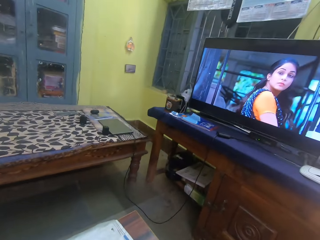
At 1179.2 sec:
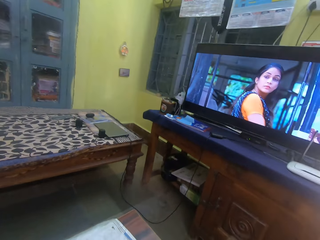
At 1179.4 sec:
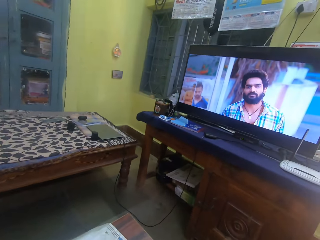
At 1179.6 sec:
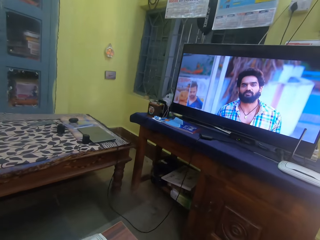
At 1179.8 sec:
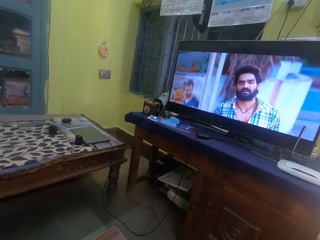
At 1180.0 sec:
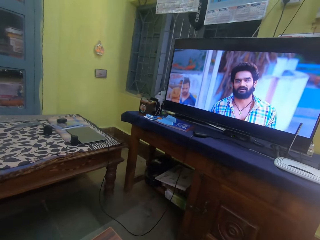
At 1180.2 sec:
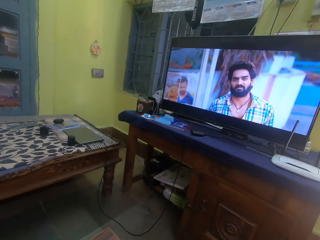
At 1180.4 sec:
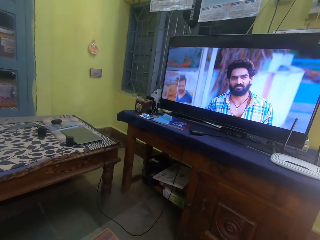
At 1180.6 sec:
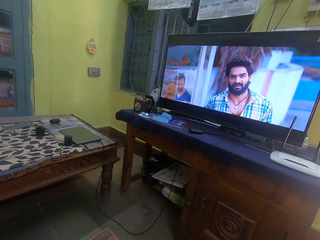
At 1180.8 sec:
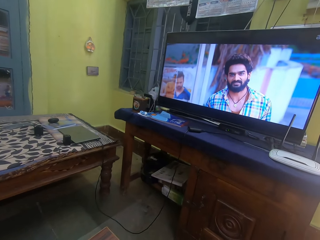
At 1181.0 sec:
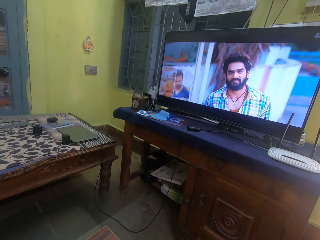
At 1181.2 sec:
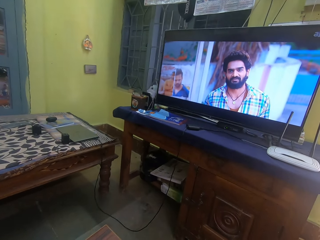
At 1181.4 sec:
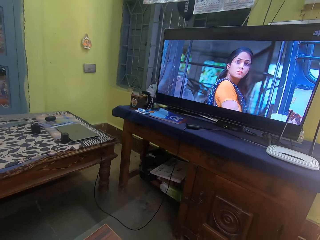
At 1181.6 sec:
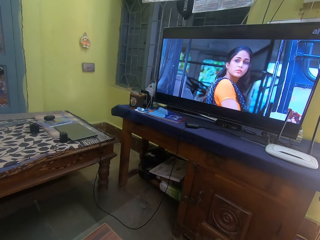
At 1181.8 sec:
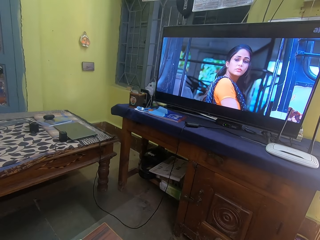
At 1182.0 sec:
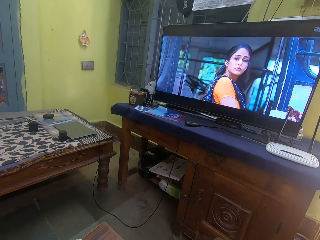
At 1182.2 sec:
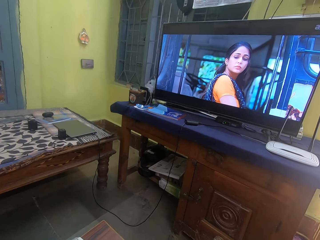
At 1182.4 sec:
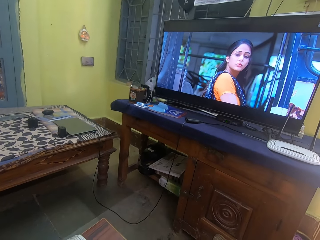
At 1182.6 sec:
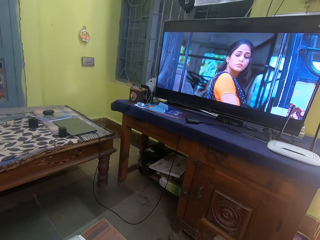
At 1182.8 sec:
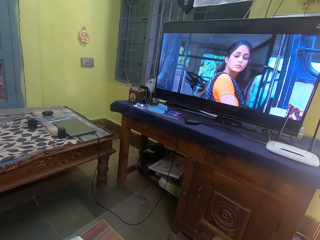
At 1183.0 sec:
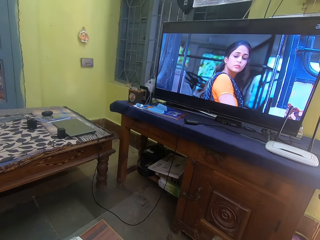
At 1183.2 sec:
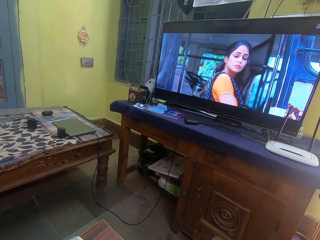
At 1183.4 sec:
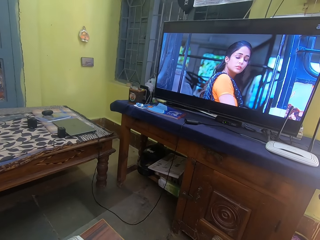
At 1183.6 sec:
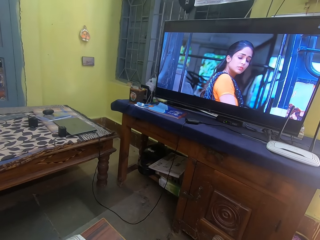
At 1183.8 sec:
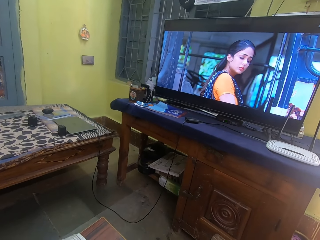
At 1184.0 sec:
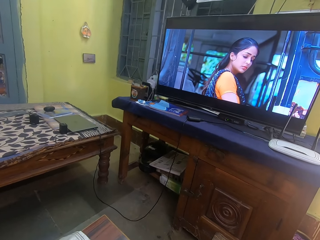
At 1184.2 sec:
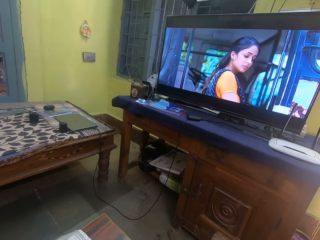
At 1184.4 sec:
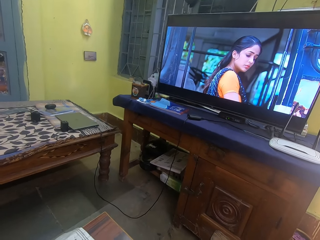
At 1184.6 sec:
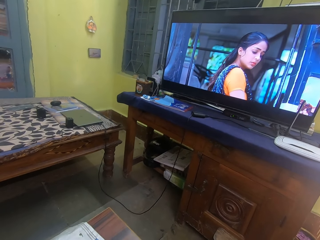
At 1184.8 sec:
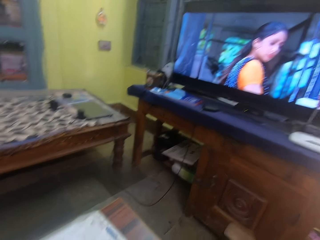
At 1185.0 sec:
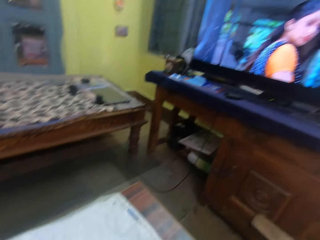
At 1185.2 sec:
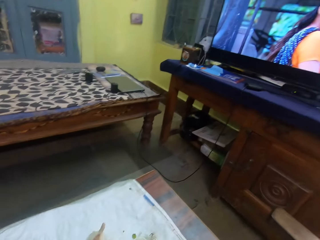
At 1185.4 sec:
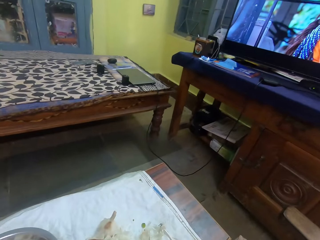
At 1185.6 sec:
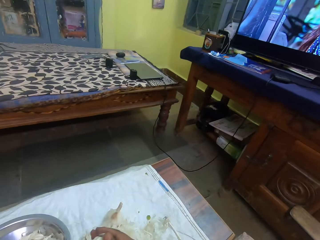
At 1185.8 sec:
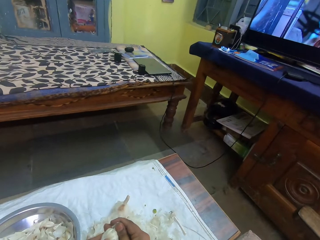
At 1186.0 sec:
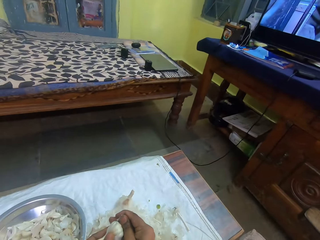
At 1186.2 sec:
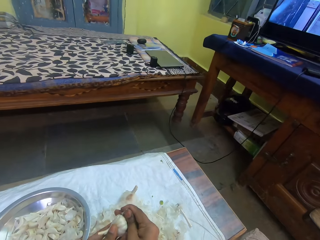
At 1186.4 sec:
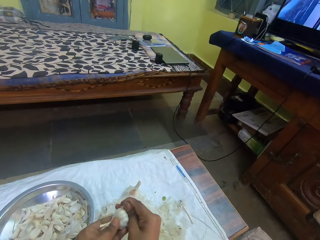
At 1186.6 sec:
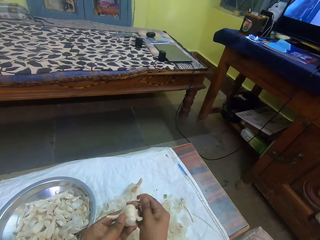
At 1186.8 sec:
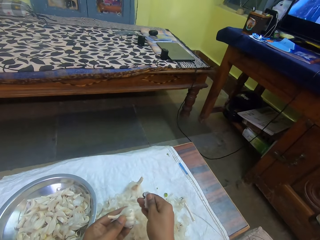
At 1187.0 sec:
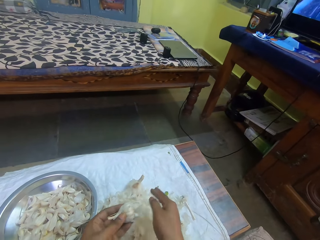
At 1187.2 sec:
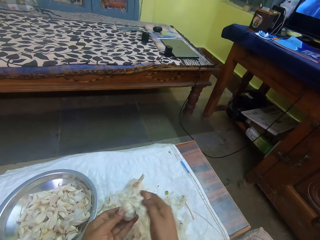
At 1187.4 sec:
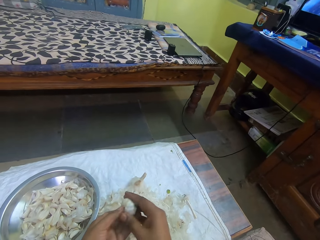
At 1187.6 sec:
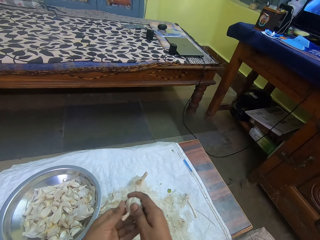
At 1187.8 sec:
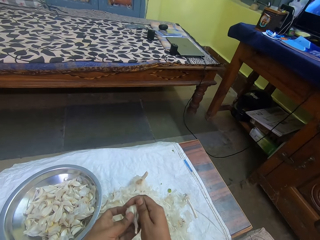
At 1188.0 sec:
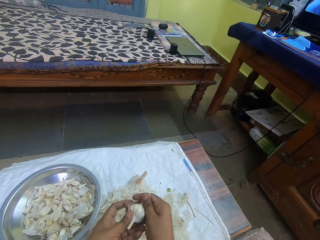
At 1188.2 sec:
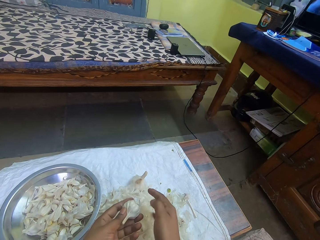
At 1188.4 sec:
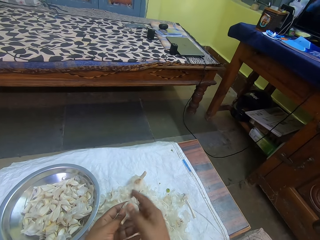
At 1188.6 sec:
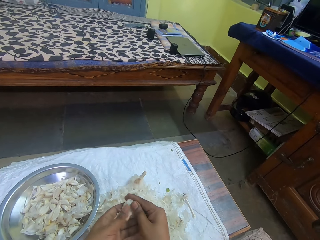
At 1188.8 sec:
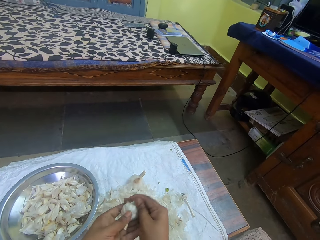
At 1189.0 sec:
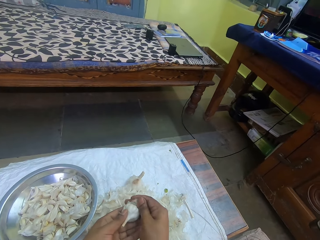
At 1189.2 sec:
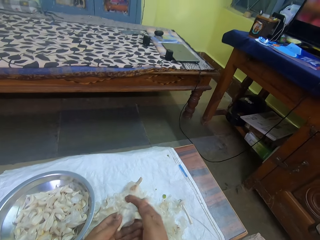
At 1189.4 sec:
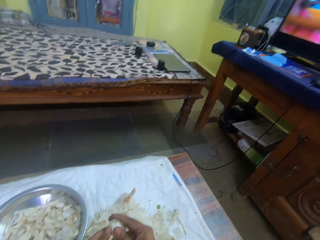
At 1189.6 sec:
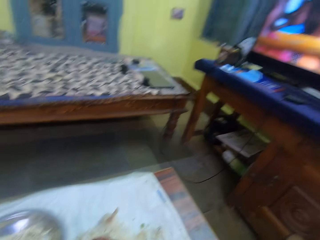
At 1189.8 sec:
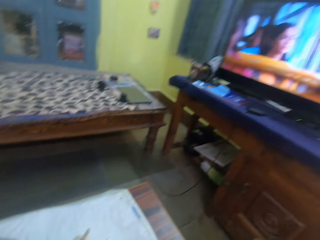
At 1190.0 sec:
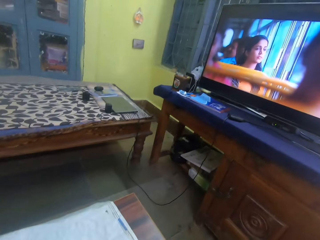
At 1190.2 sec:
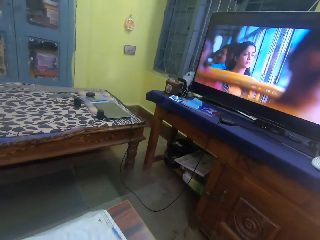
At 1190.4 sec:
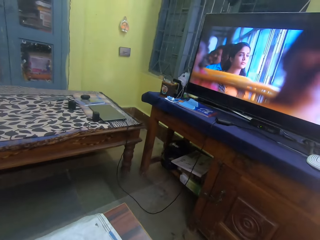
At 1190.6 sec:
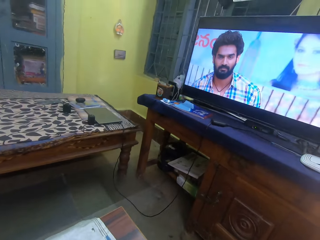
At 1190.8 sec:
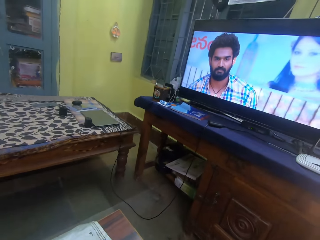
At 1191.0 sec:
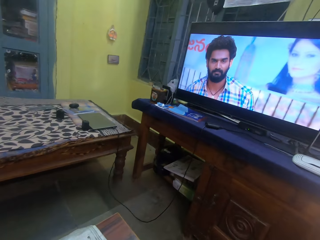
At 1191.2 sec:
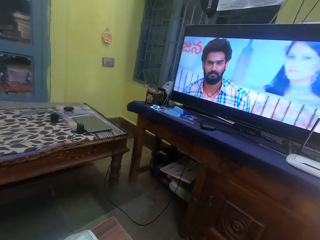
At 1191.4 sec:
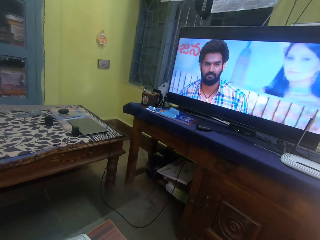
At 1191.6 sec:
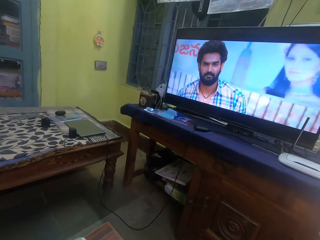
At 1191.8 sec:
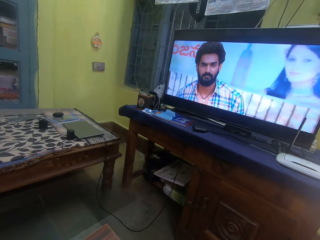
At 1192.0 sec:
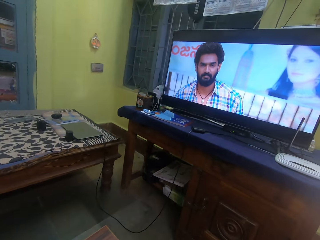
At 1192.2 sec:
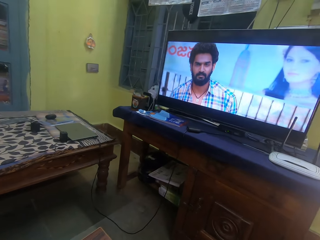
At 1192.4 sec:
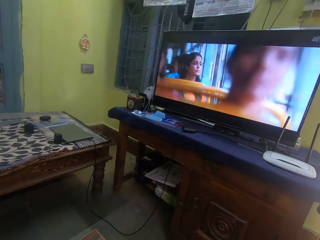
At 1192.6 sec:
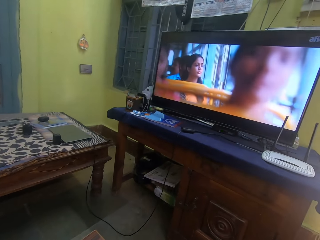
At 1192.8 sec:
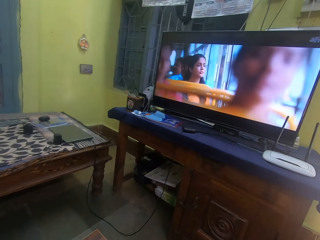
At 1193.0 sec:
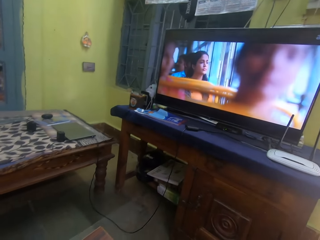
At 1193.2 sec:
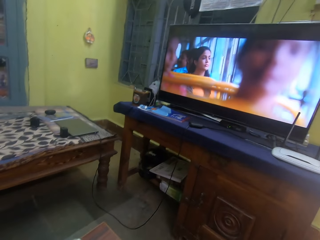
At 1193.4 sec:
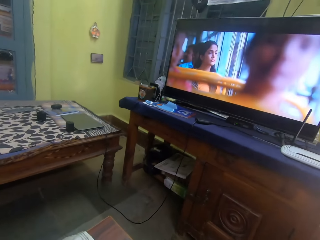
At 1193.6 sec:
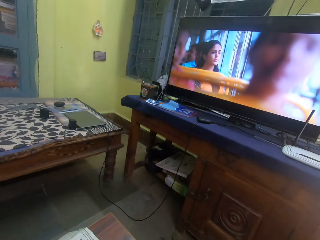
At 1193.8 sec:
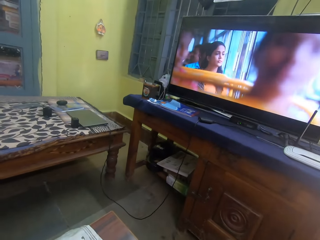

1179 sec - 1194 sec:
The camera wearer looks at the television. They peel the garlic. They look at the television.

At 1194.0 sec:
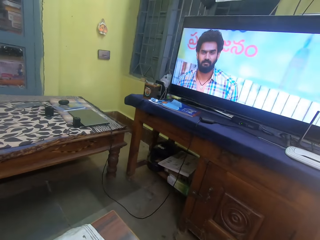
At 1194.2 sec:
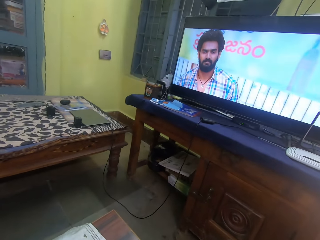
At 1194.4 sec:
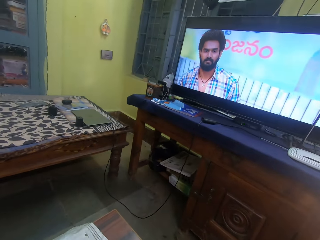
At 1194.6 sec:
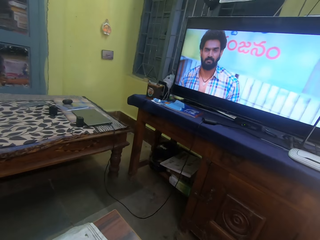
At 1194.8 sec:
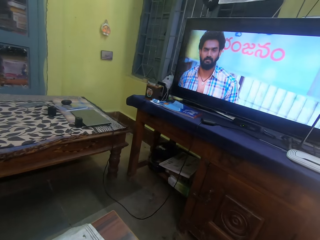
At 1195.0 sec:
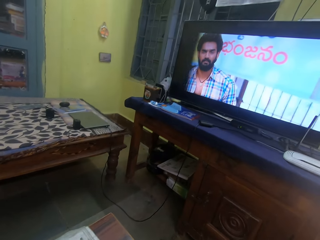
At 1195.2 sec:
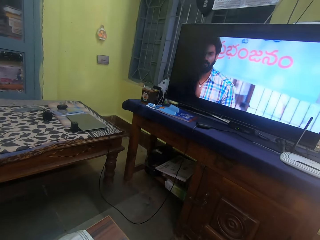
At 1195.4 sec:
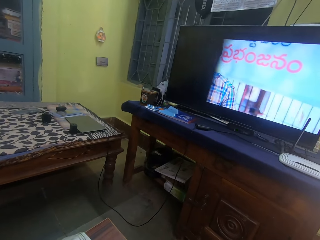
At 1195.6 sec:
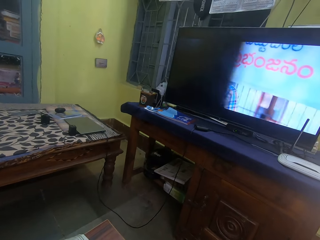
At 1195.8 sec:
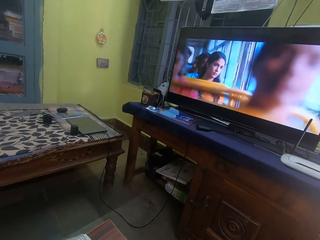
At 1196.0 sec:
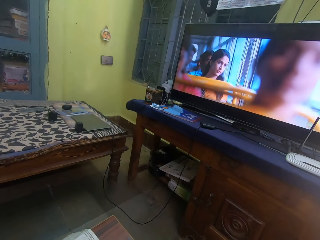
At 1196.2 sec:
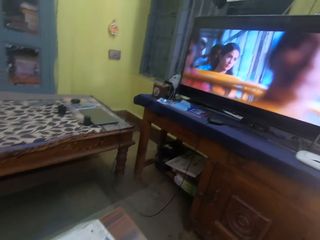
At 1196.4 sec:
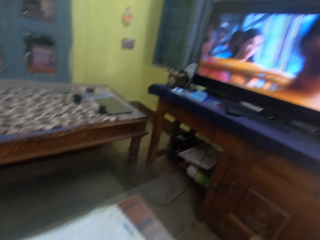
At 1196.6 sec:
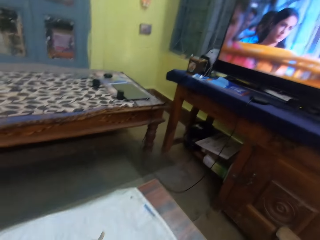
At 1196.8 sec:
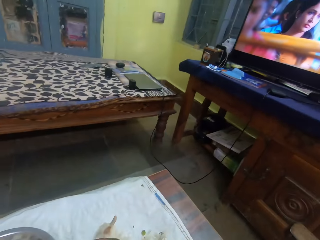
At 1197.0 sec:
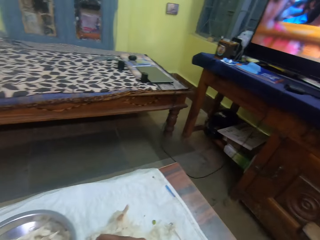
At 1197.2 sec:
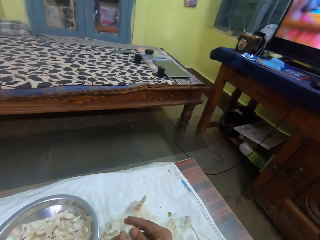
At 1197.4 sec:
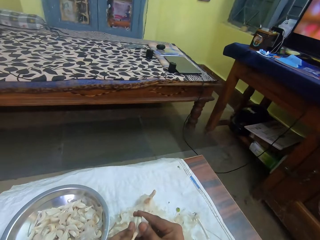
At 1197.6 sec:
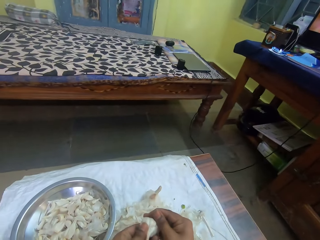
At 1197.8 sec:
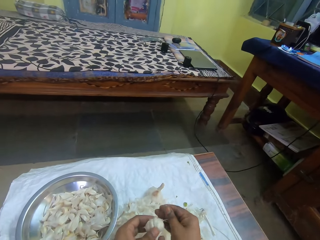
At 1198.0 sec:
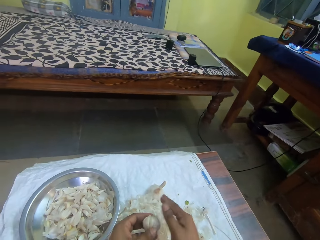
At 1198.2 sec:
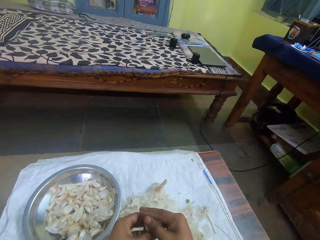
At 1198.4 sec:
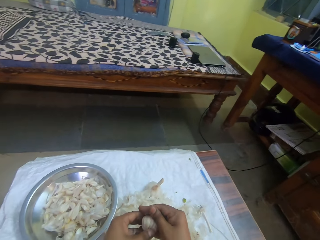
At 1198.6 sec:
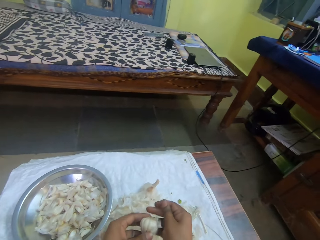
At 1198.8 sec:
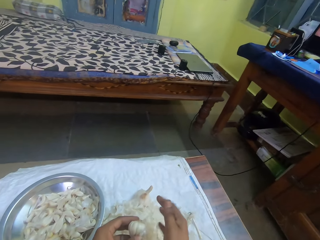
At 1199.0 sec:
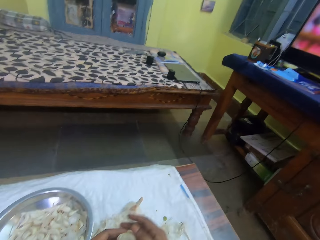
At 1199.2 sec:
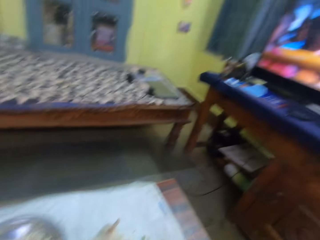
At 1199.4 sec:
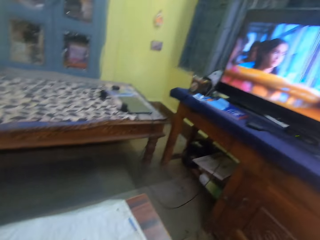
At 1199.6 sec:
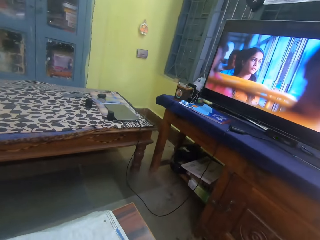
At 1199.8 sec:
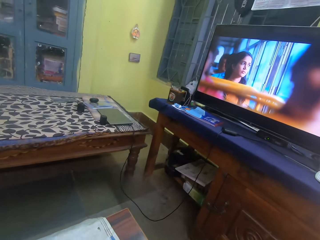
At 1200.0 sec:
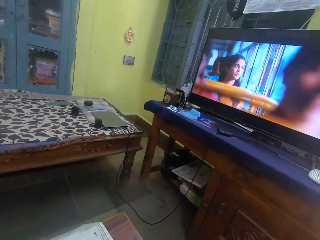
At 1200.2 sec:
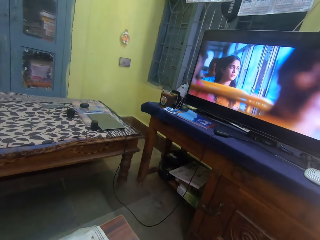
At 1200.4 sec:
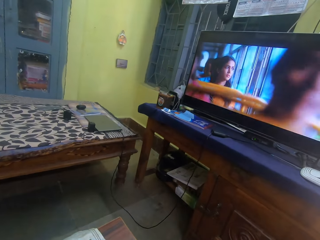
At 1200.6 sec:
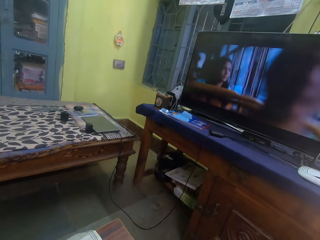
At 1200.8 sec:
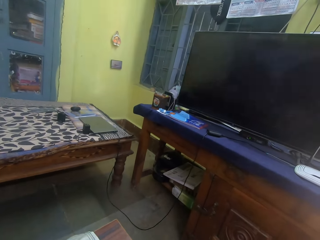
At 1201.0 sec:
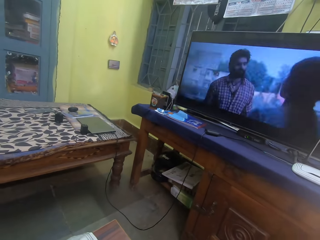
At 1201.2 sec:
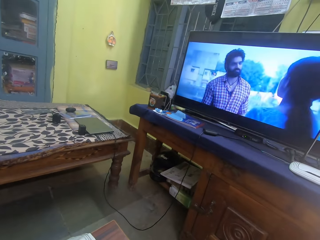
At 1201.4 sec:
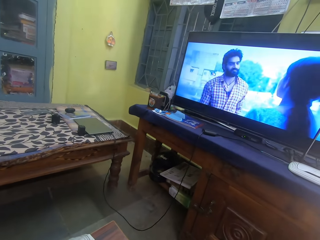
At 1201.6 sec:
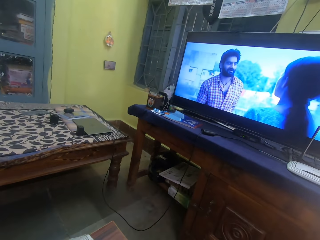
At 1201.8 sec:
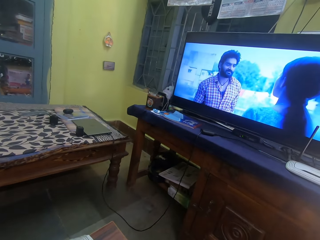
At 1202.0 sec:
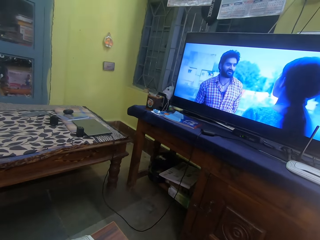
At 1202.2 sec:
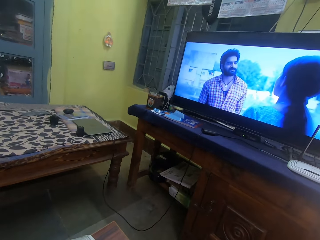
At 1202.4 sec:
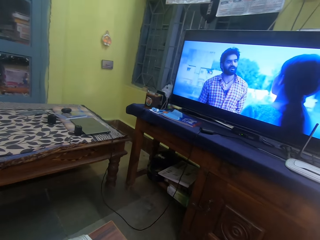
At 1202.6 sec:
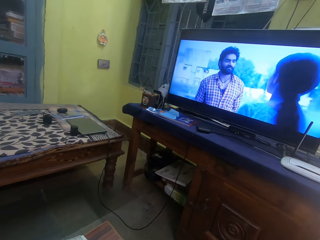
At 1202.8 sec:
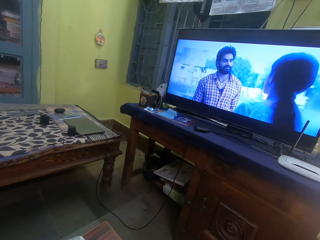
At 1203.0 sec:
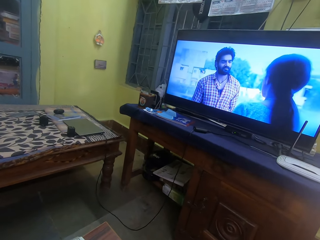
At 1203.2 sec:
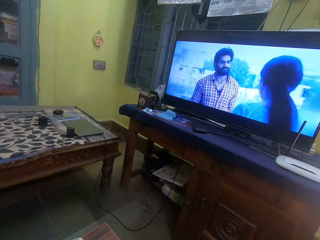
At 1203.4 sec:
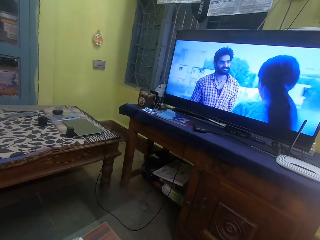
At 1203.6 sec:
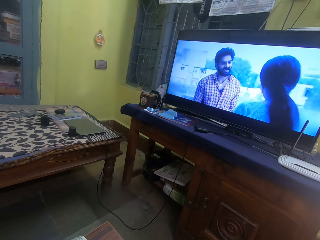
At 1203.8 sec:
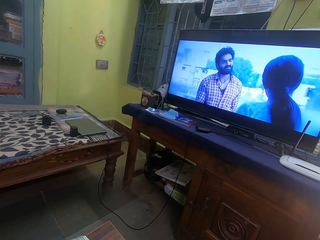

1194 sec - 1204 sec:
The camera wearer peels the garlic. They look at the television.
